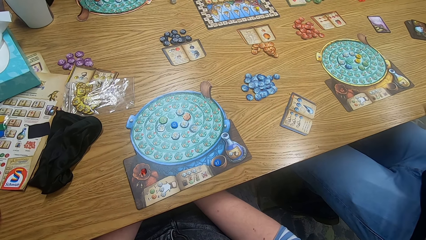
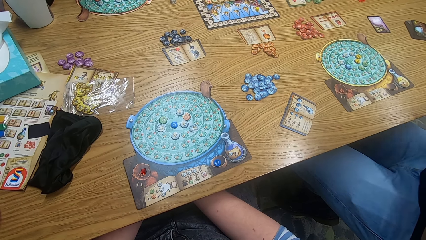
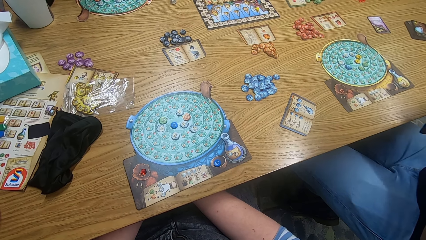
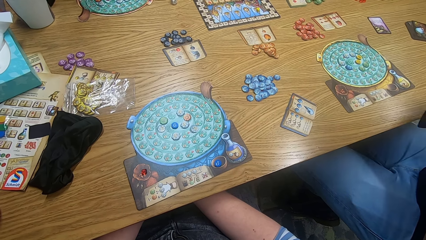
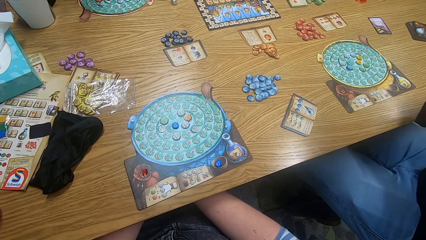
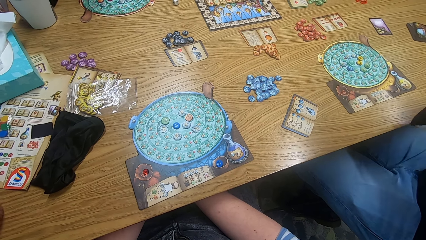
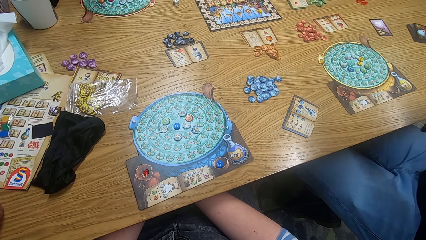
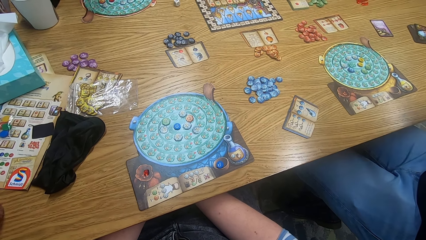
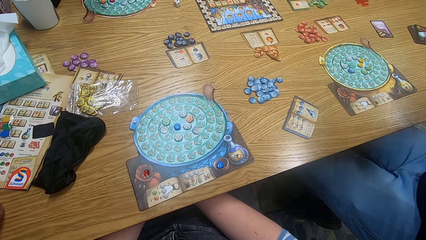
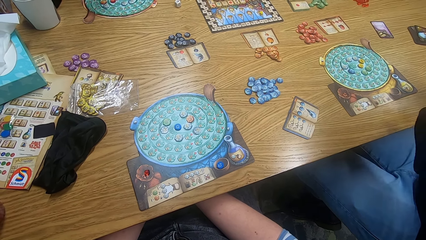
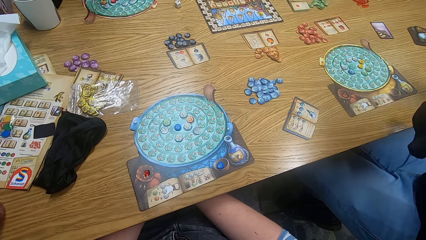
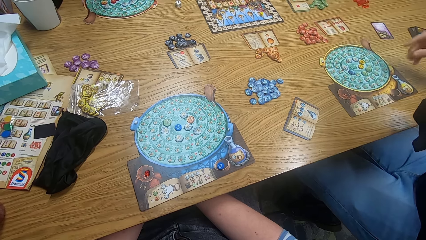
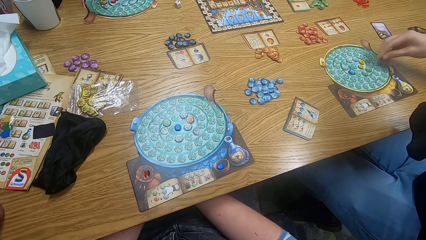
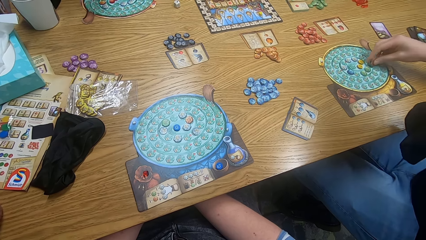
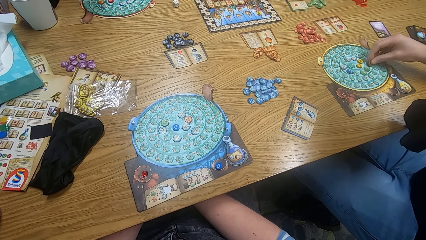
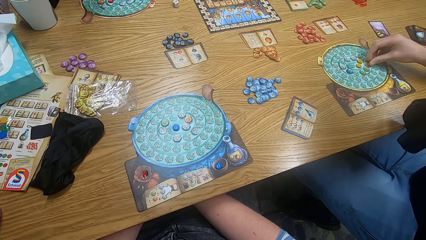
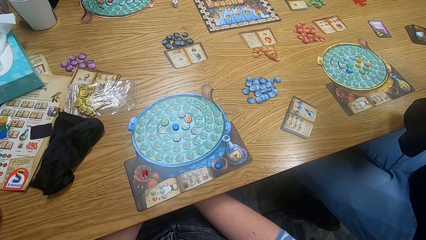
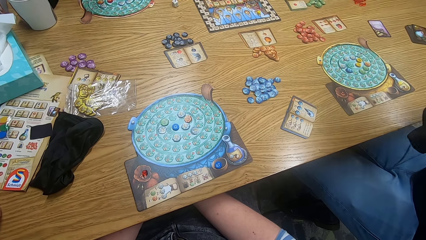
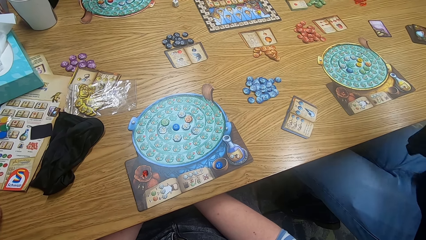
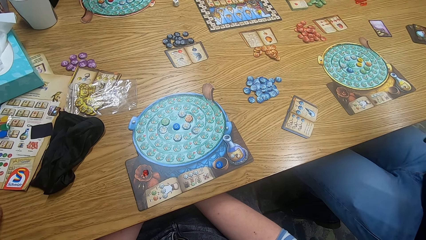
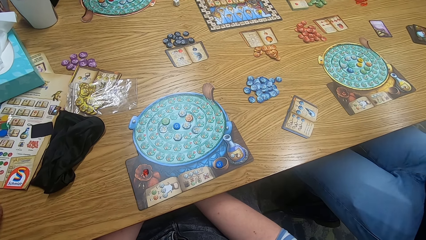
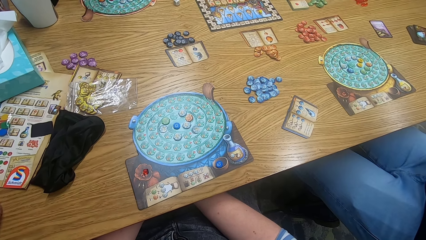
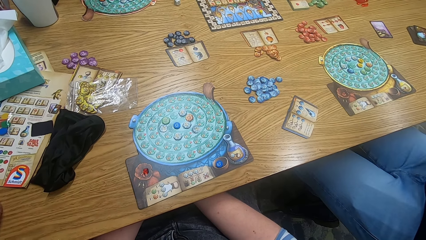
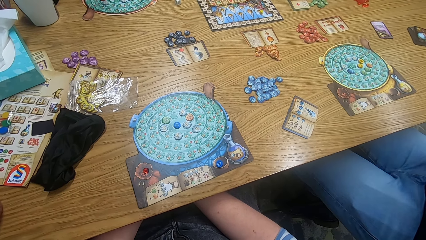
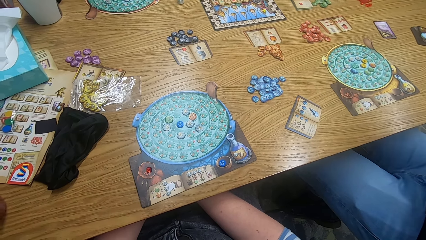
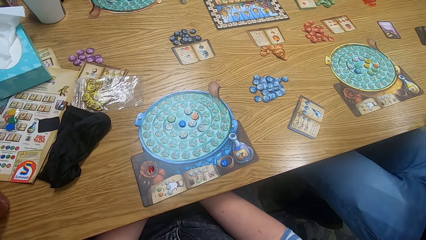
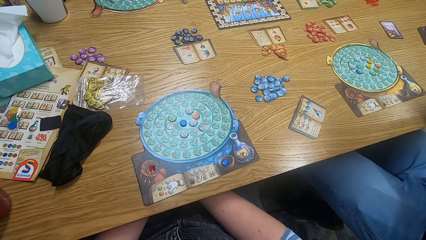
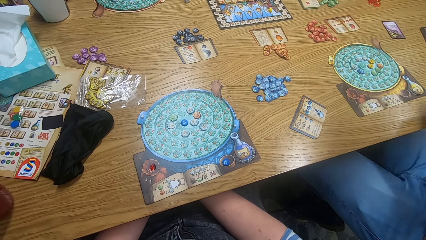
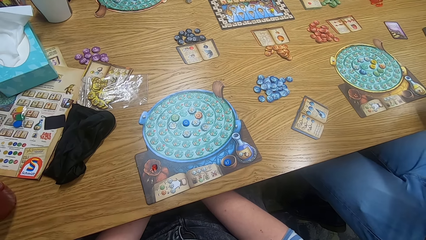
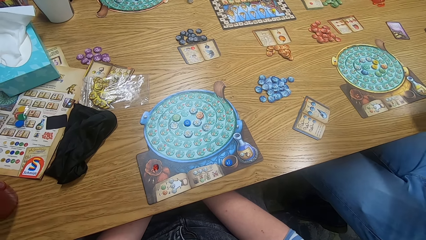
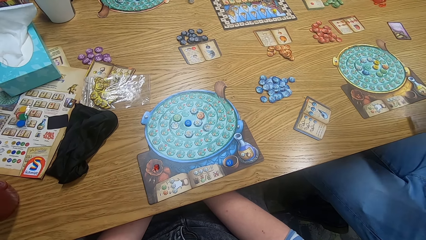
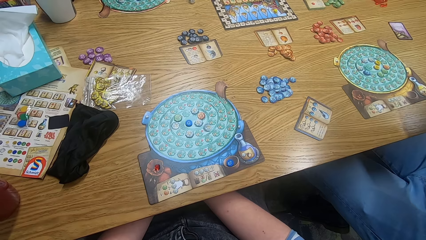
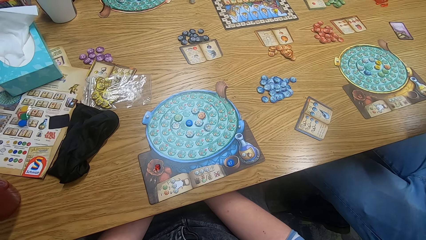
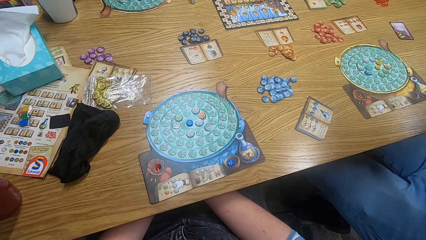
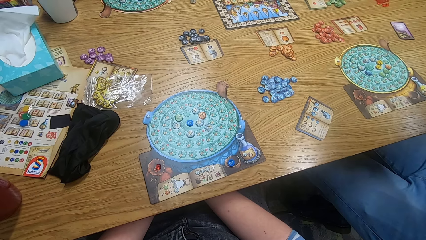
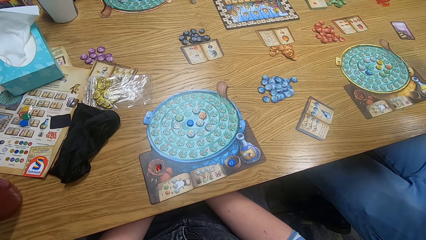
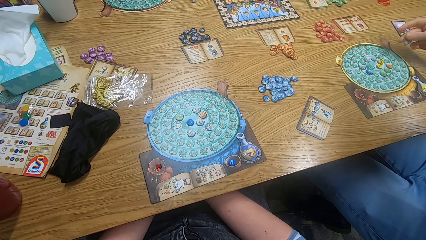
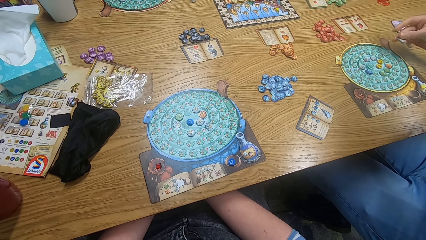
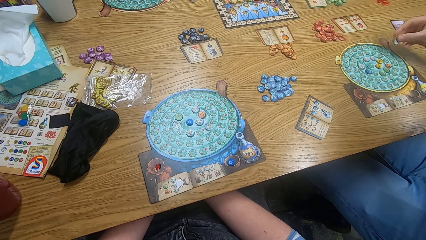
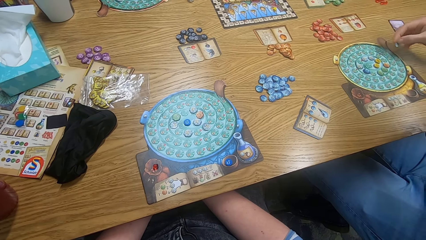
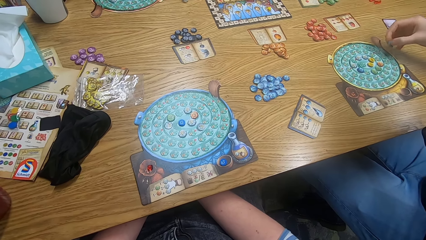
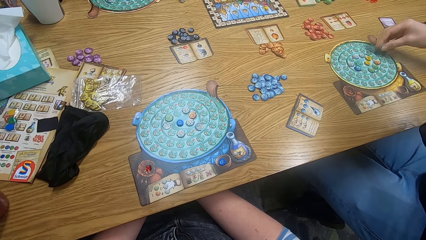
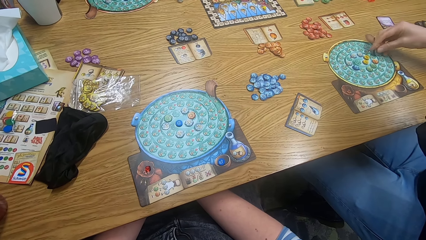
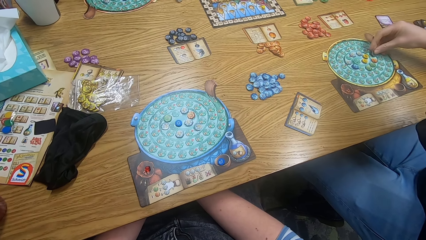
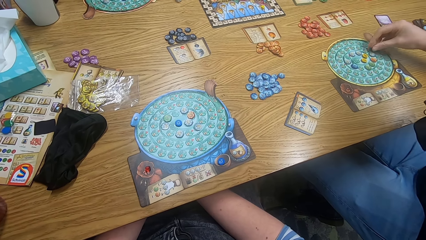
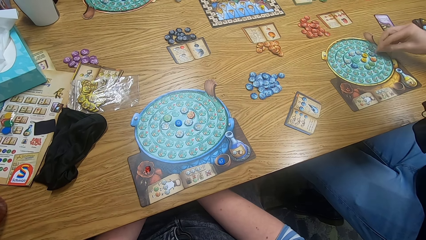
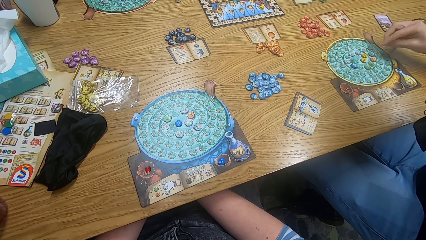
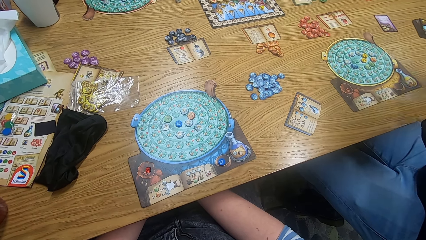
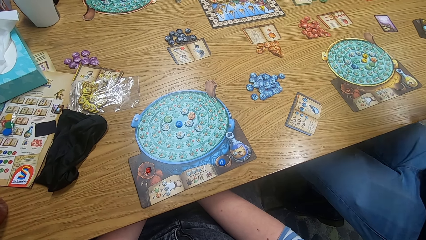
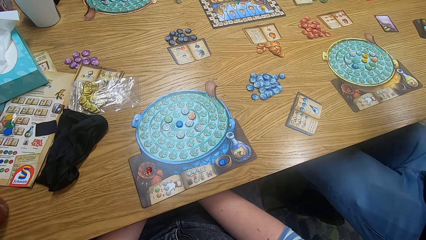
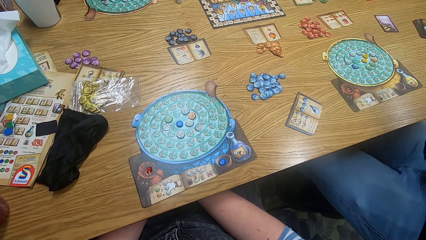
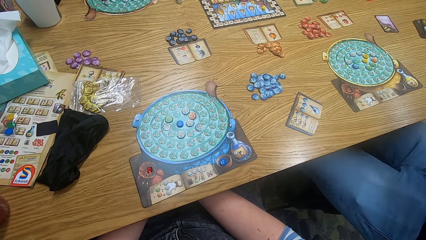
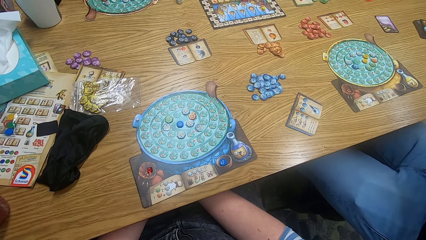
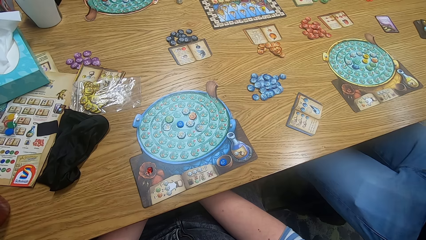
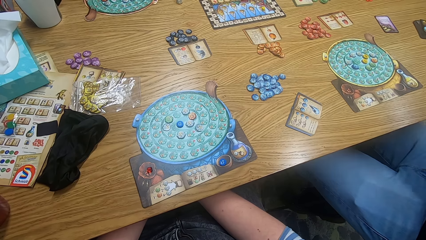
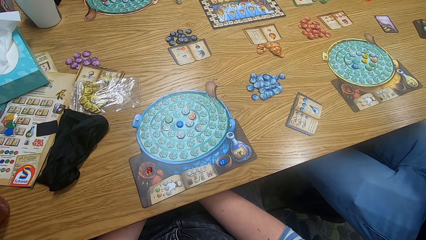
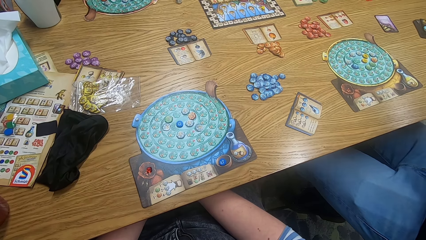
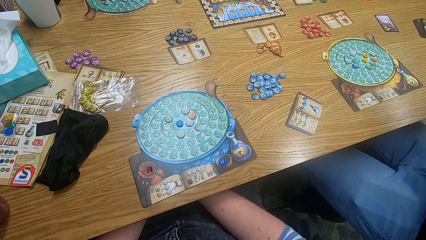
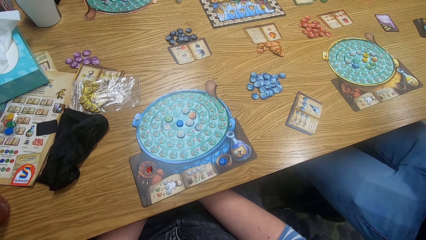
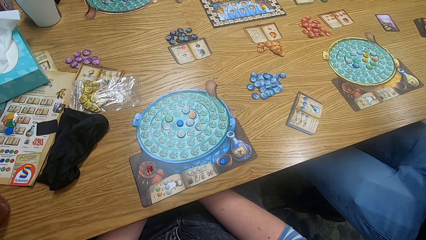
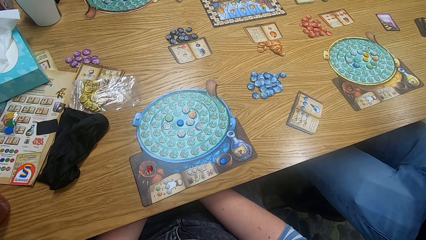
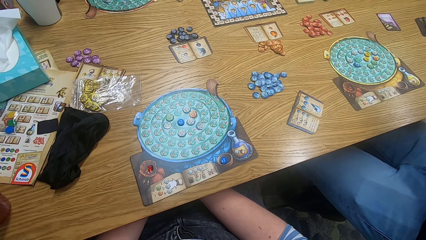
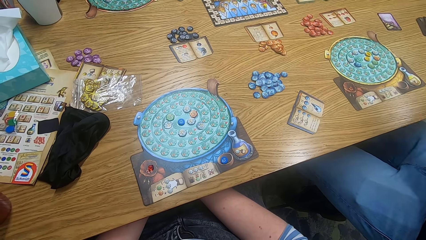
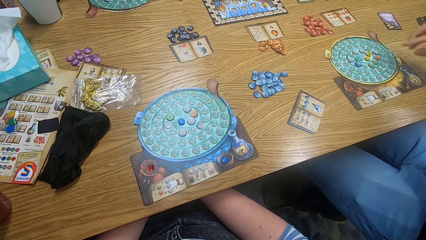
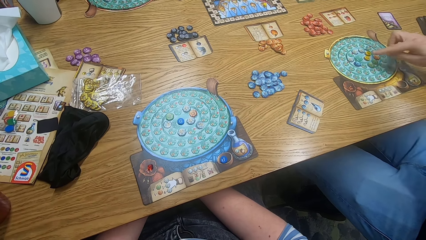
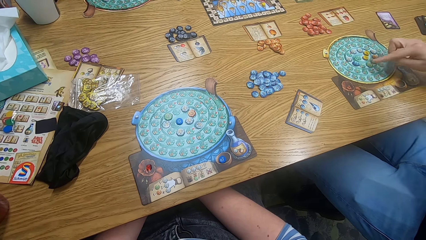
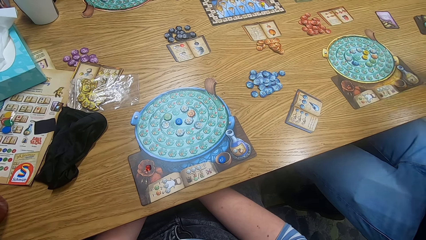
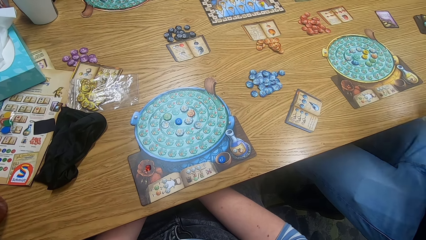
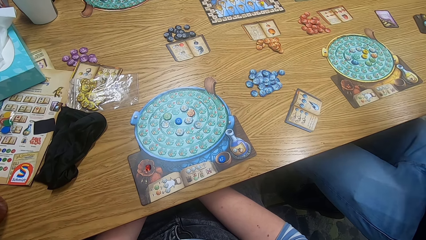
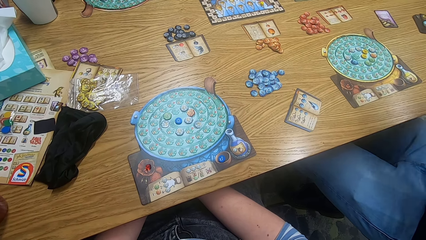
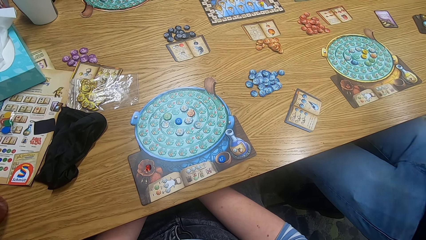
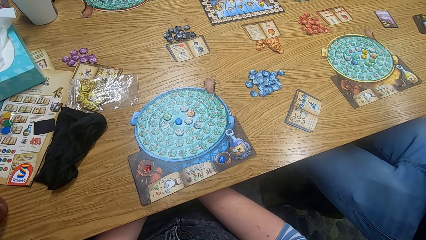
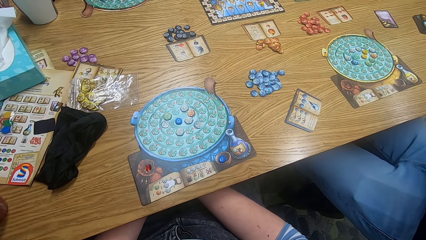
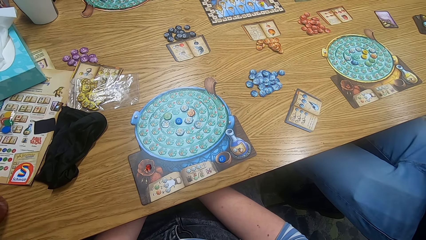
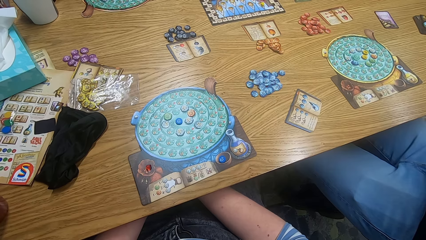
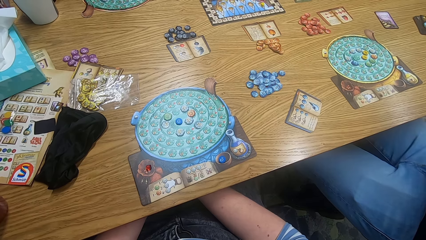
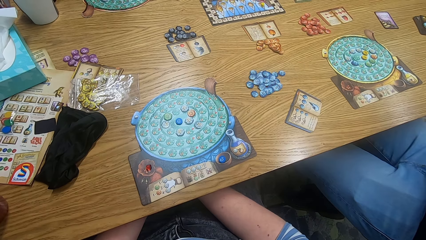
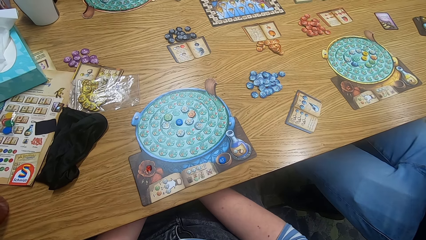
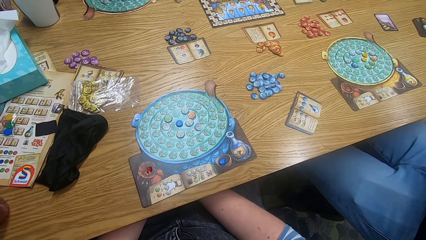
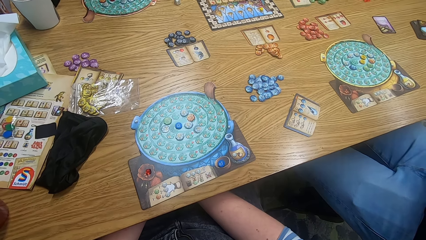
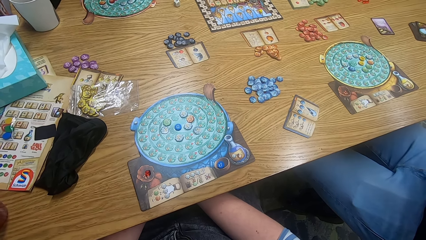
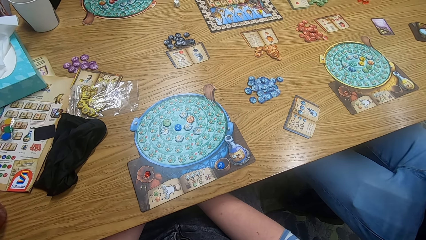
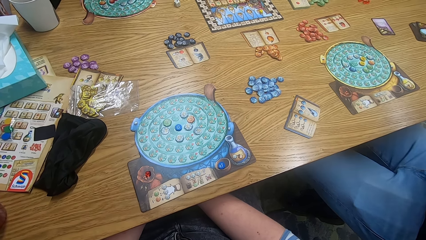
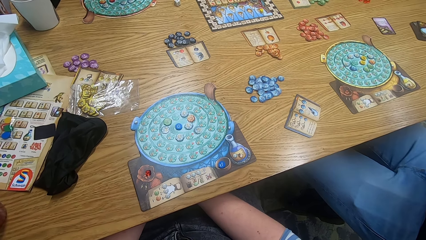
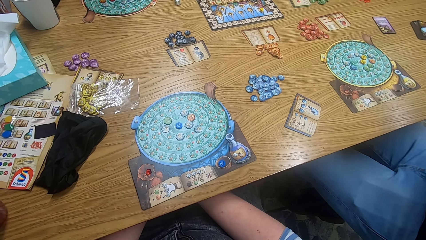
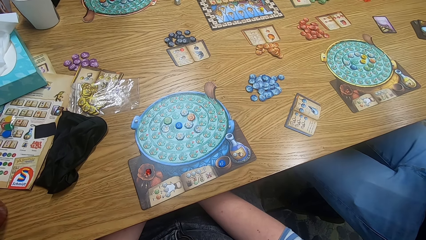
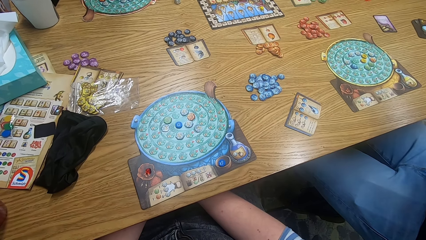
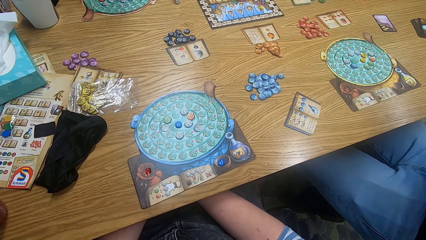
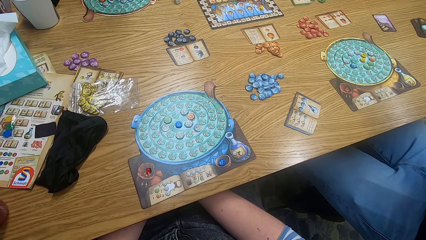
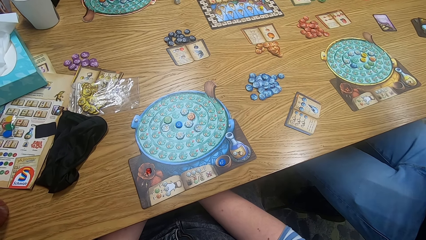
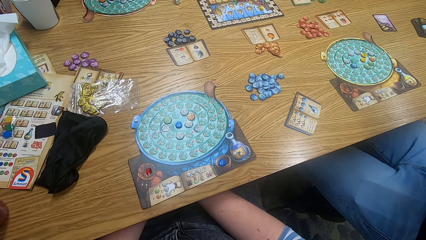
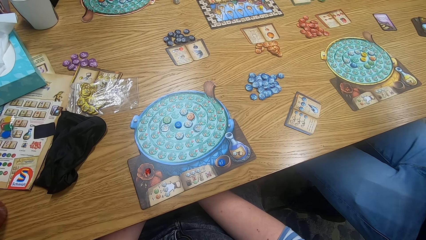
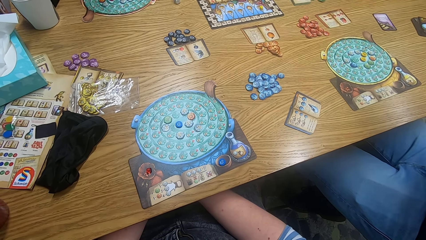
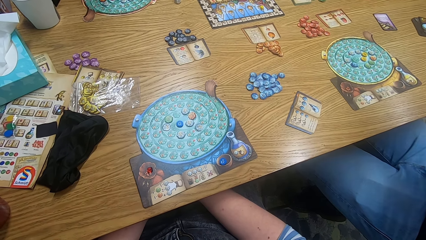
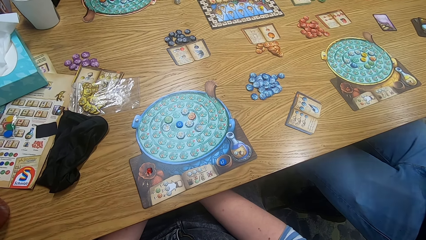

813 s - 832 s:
The camera wearer looks around. A man plays the game. The camera wearer looks around. The man plays the game. The camera wearer looks around. They look around again.
